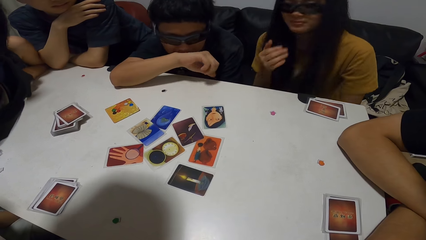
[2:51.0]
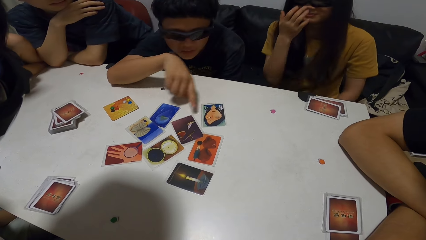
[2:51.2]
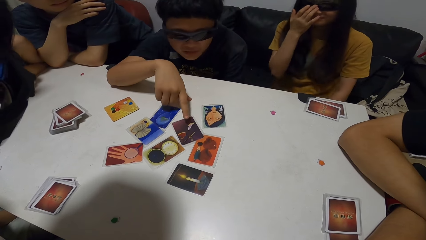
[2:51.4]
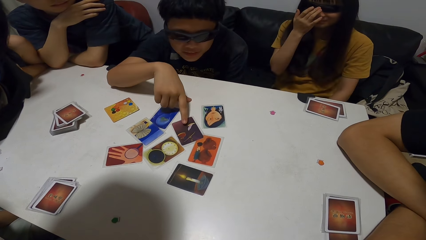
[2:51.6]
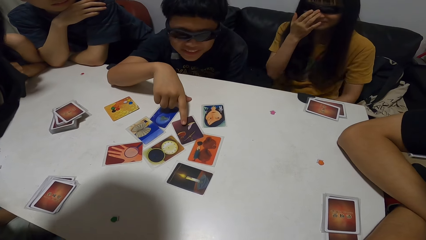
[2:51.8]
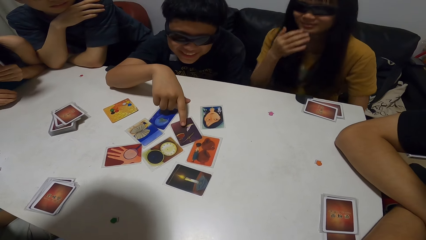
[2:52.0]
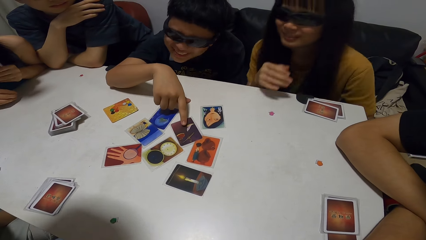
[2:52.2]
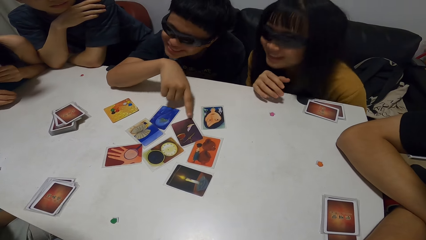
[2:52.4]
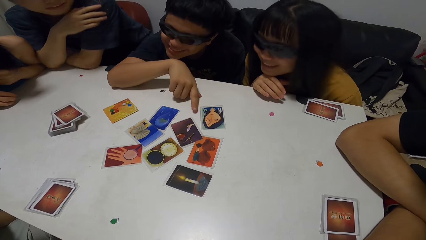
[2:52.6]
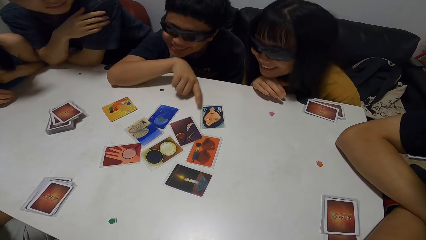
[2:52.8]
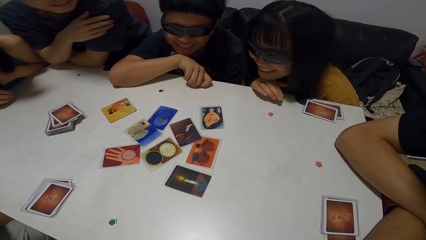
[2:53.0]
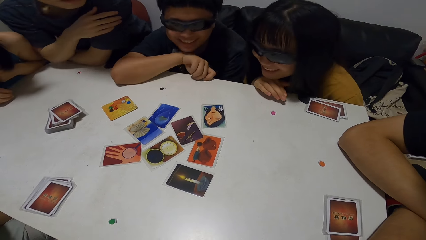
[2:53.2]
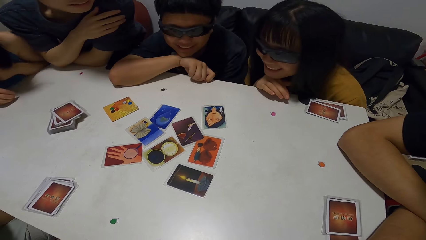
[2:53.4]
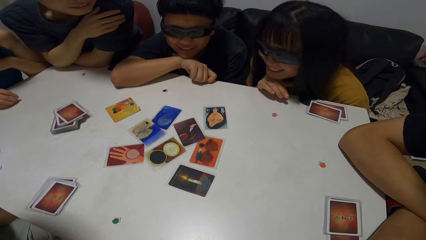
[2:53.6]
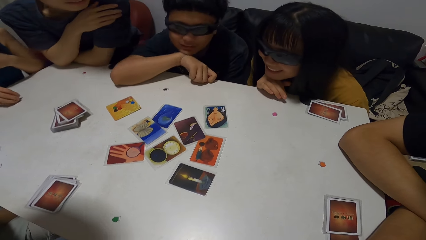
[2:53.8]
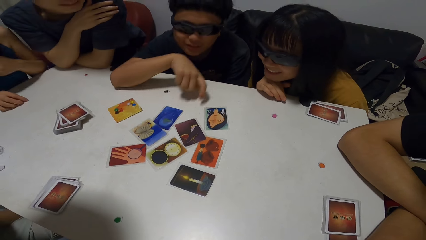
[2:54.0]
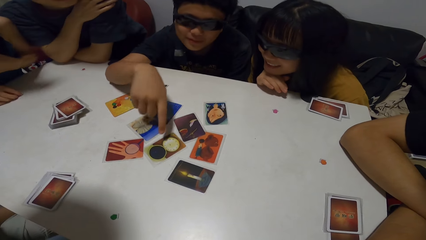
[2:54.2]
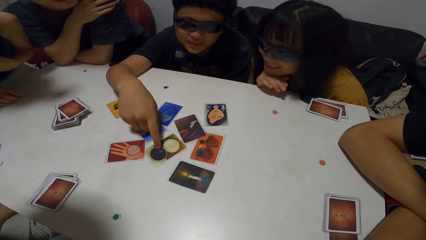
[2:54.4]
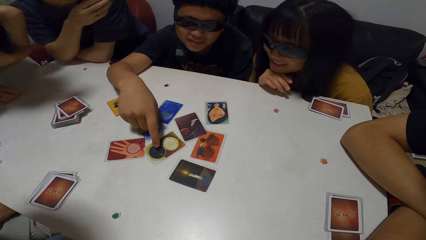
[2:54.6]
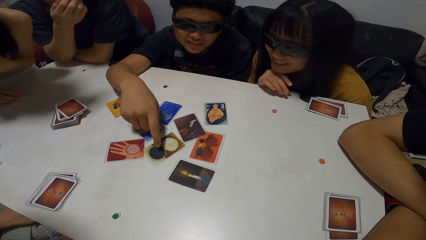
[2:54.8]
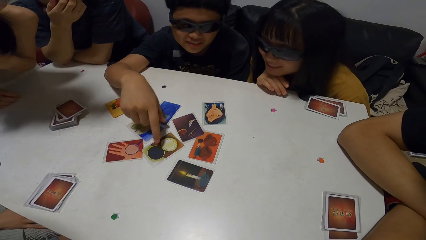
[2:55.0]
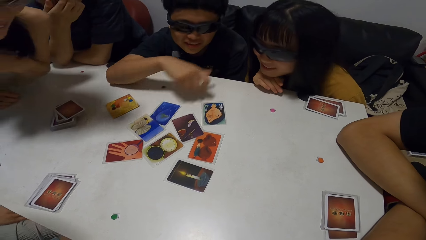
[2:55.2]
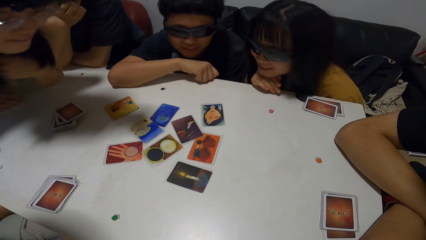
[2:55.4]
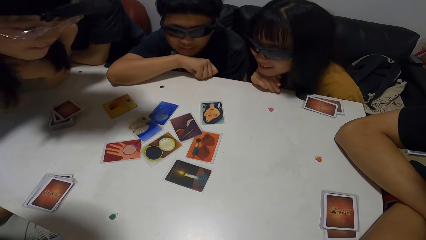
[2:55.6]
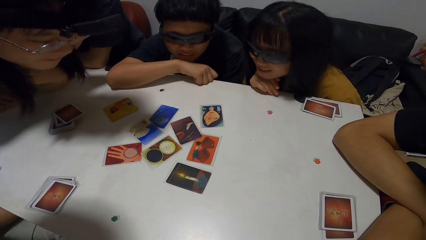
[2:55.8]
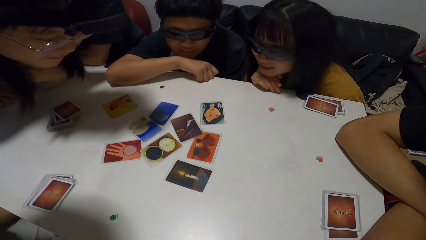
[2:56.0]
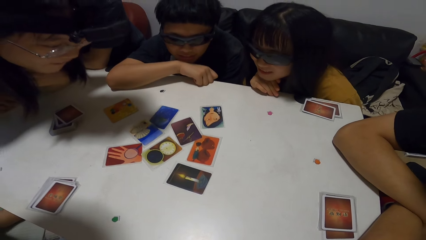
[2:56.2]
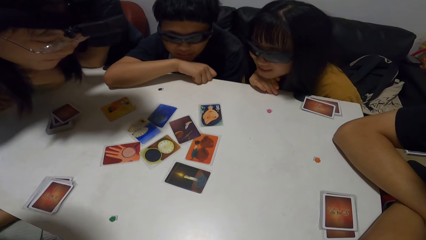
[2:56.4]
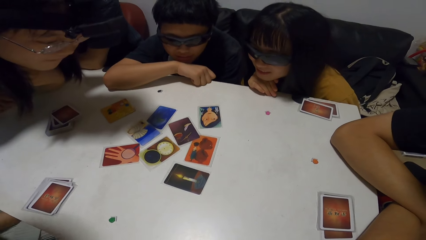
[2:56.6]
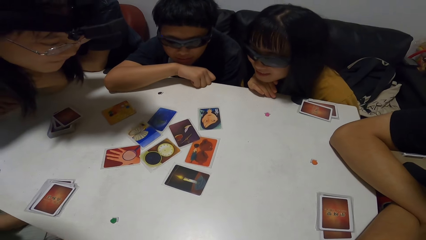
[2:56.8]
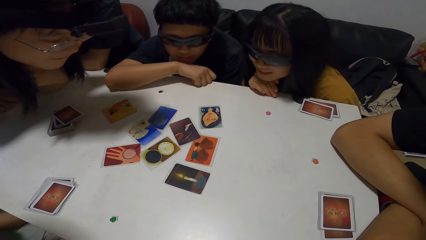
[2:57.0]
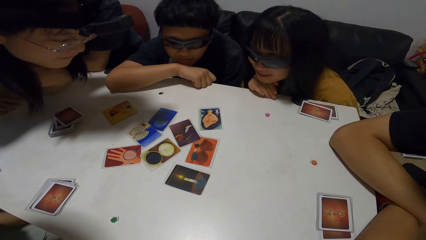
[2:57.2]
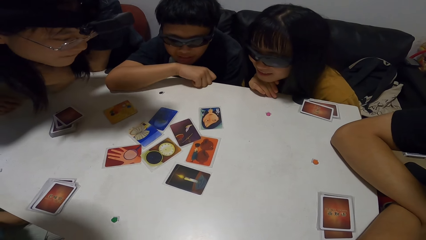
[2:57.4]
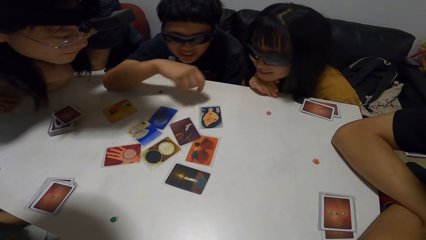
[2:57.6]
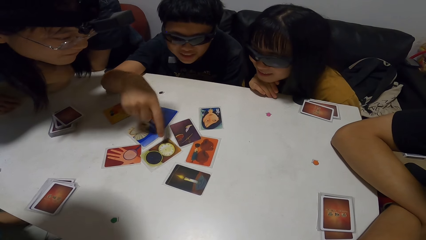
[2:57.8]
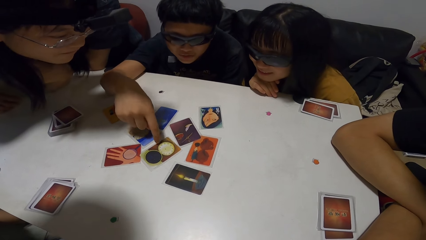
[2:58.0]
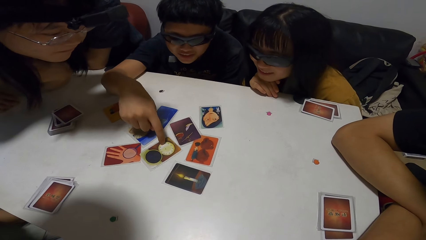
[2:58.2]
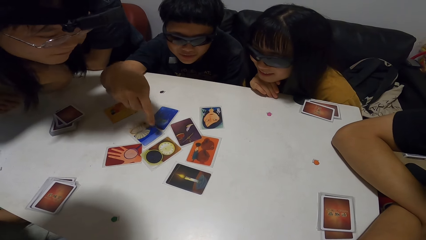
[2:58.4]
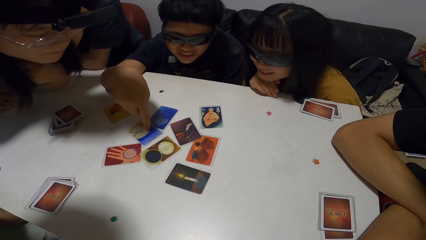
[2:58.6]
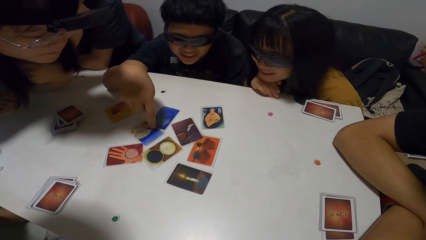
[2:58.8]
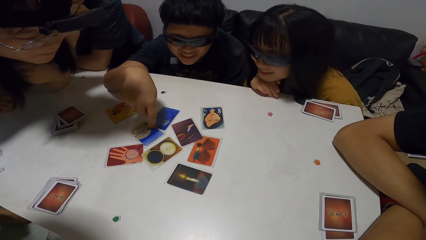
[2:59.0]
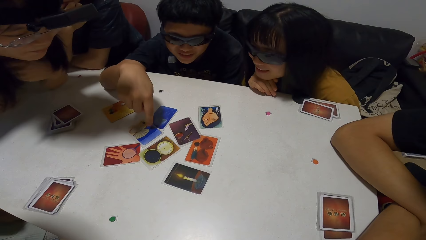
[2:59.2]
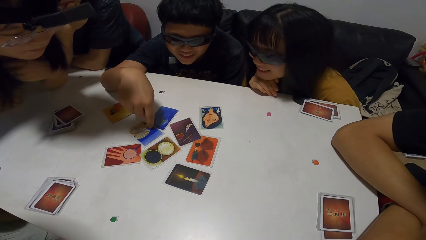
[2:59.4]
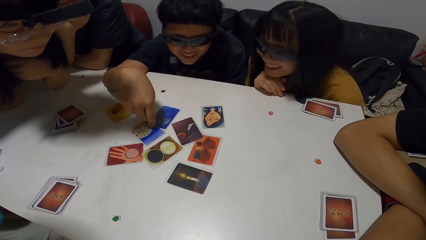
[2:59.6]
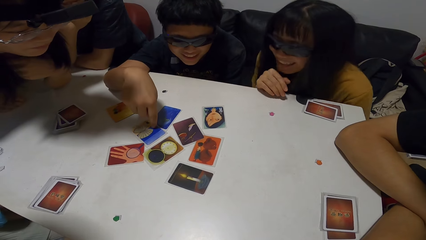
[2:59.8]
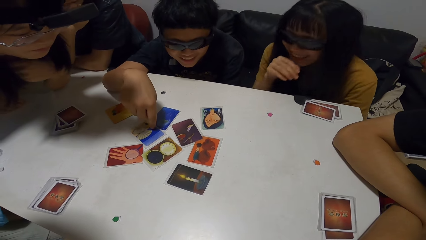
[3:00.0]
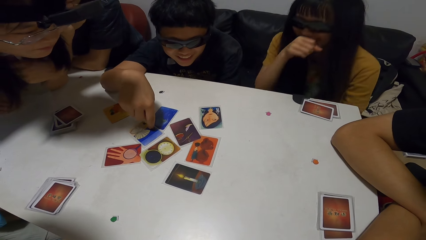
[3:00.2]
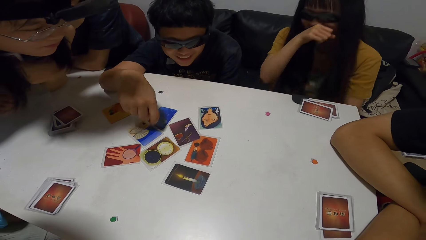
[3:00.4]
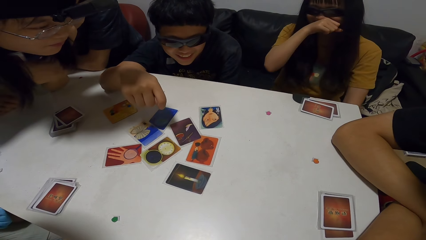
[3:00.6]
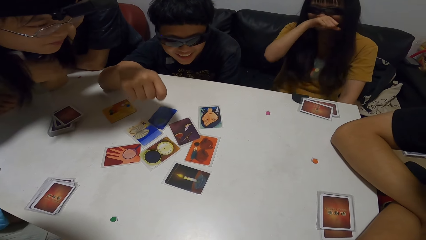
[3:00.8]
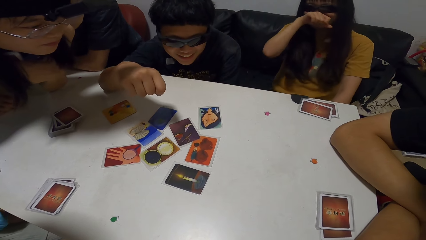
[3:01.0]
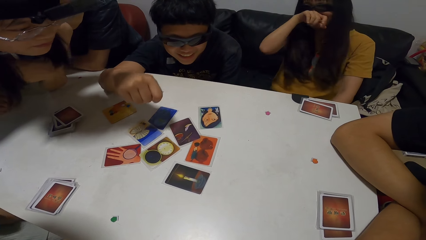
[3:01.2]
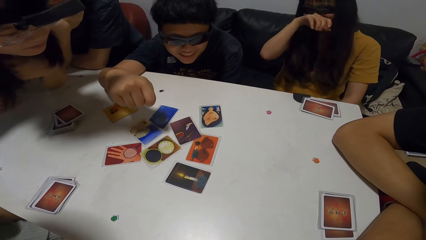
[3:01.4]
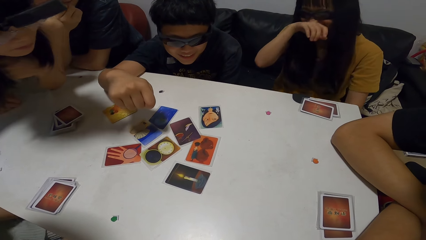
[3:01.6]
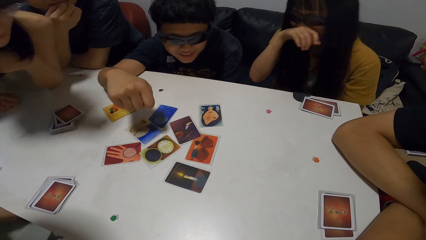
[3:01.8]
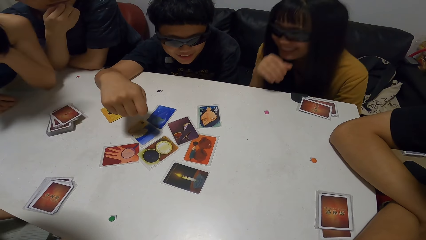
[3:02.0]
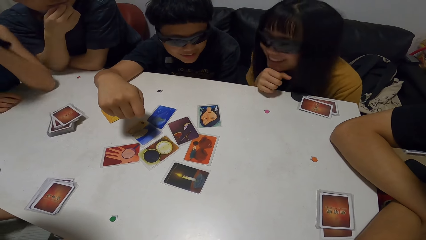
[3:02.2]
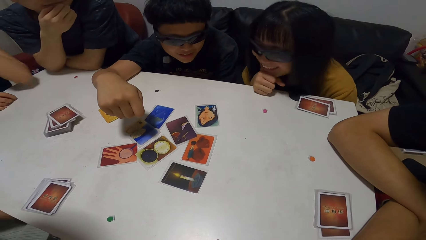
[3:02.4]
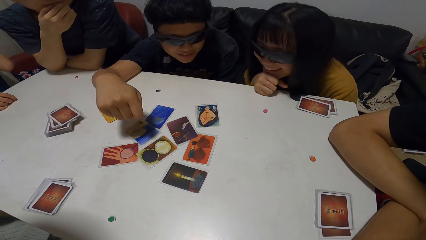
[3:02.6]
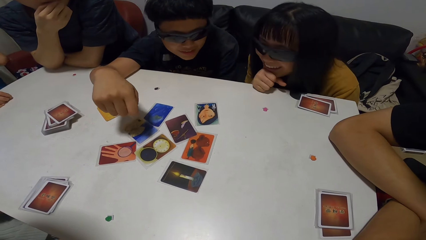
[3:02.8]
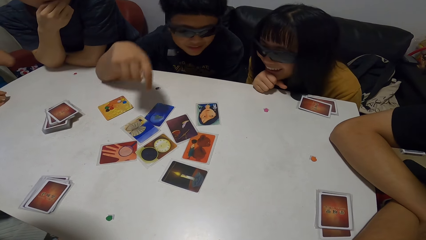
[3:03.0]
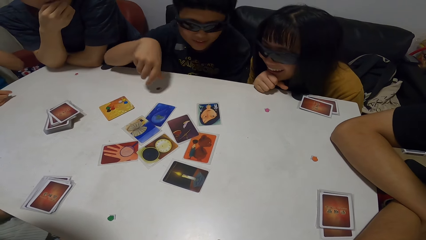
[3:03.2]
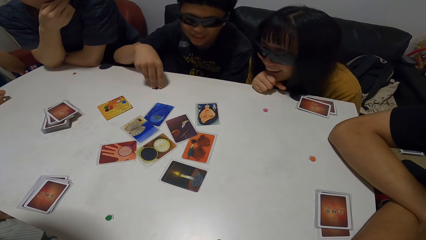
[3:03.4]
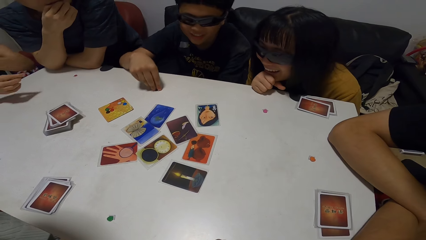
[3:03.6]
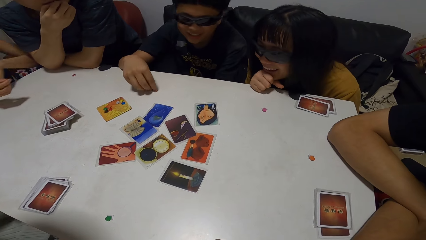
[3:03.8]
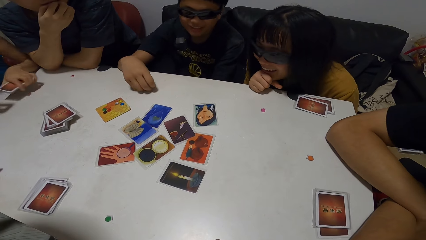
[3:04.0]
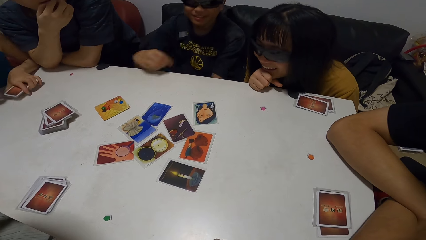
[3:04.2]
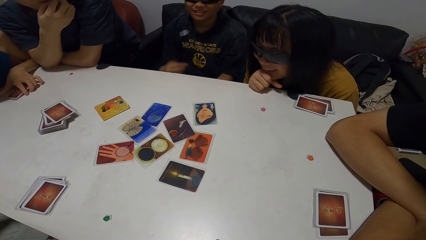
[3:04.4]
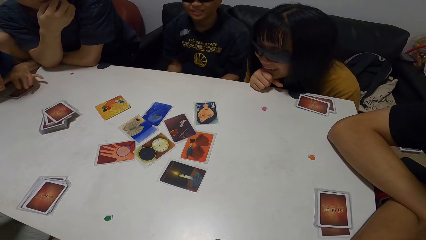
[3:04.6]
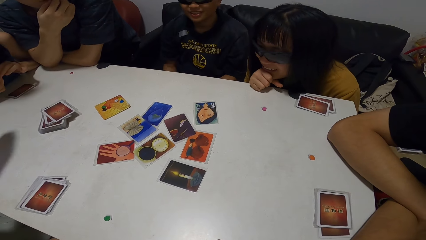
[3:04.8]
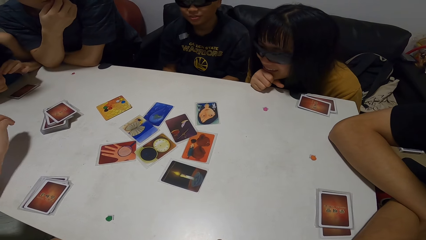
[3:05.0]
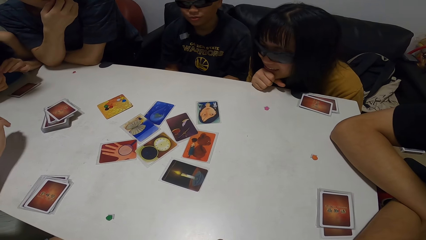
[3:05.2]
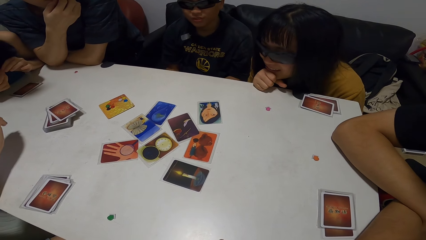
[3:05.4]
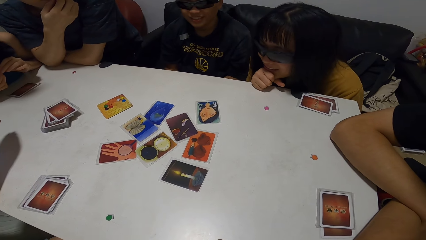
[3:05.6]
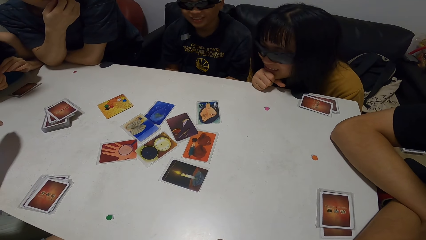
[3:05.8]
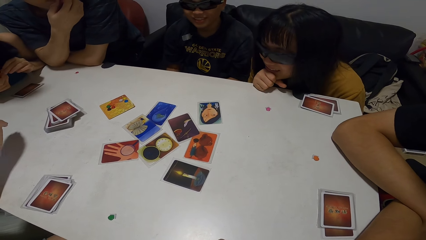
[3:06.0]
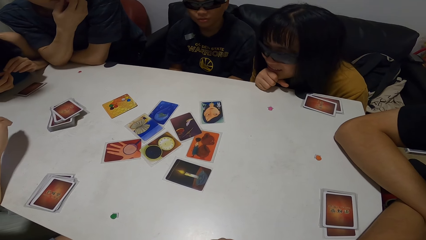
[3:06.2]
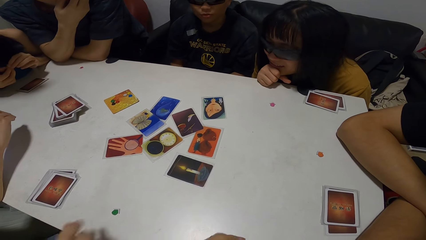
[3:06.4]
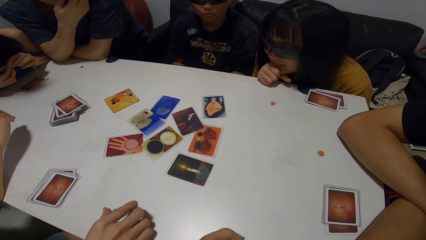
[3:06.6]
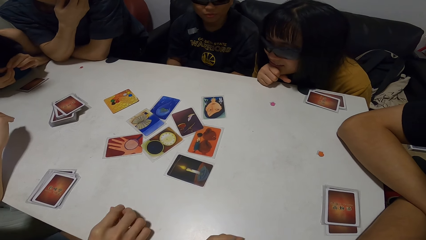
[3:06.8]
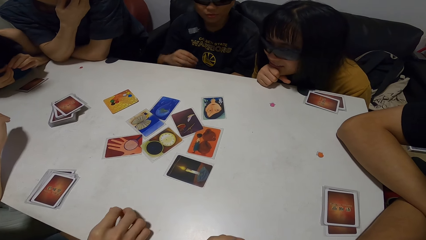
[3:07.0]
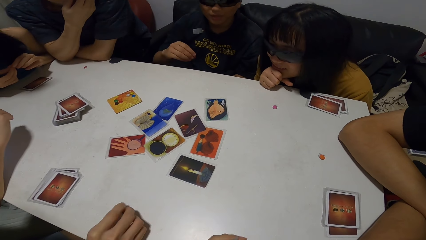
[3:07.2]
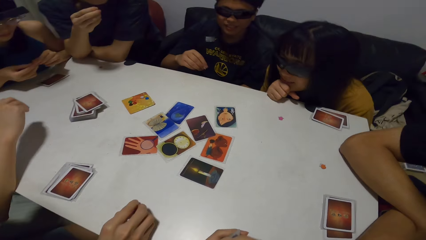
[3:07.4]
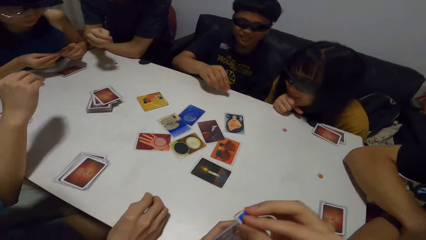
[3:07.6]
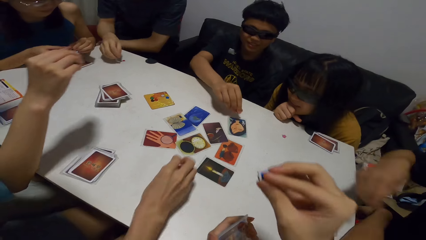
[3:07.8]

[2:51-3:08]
A man leans on his hand. The man points his right hand at the card on the table. A woman fixes her glasses and leans forward. The man points his right hand at the card on the table again. Another woman bends forward. The man points his right hand at the card on the table. He points his right hand at the card again. The first woman covers her mouth and leans backwards. The other woman sits down. The man picks up a token from the table with his right hand. The other woman drops cards on the table with her left hand.
